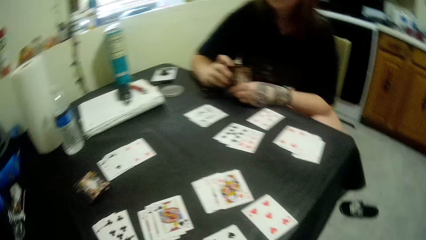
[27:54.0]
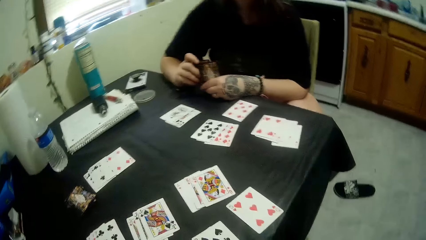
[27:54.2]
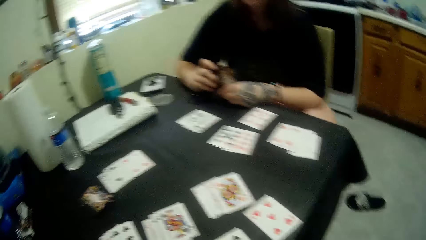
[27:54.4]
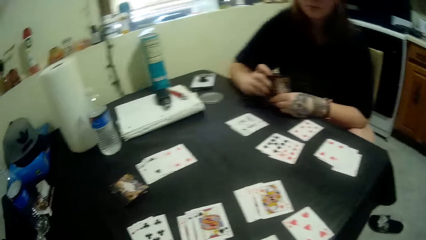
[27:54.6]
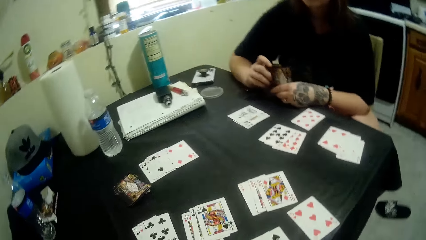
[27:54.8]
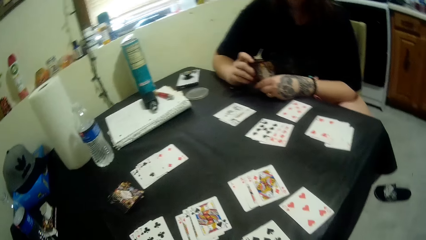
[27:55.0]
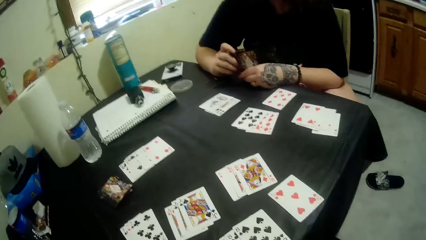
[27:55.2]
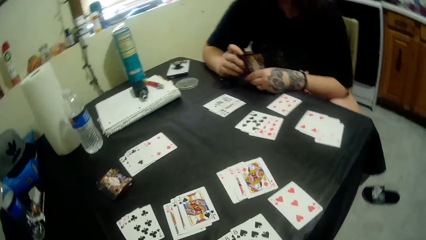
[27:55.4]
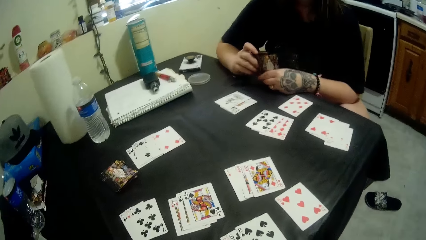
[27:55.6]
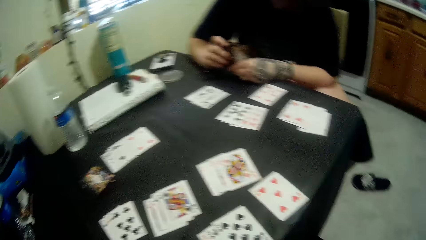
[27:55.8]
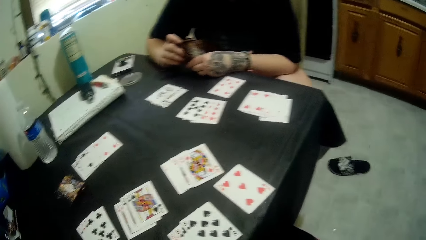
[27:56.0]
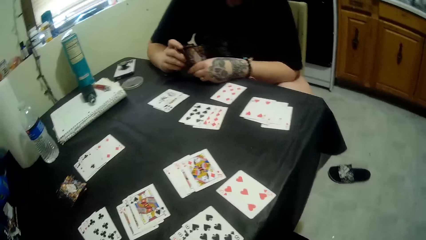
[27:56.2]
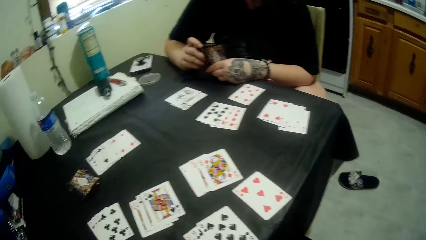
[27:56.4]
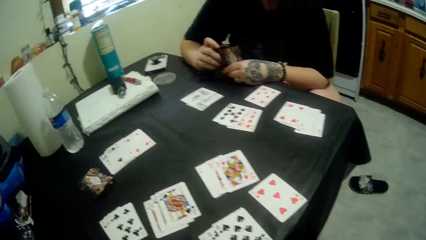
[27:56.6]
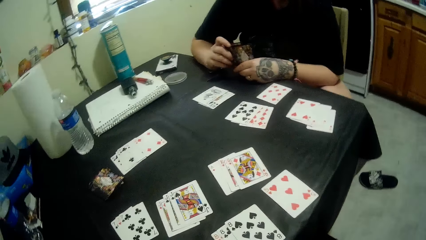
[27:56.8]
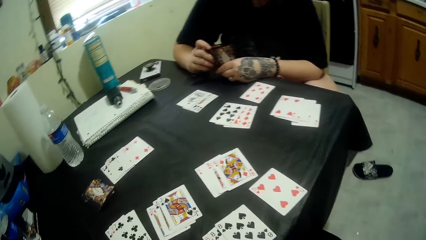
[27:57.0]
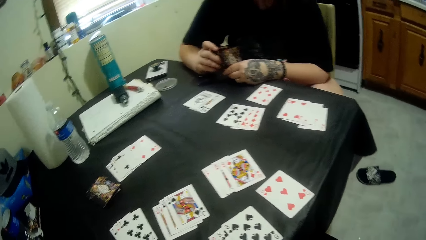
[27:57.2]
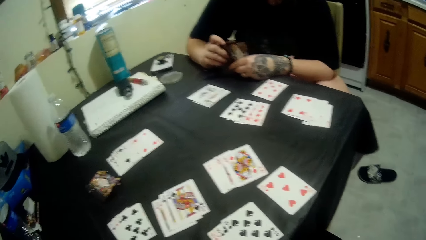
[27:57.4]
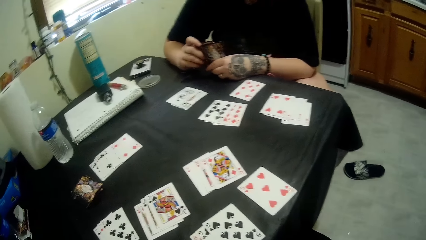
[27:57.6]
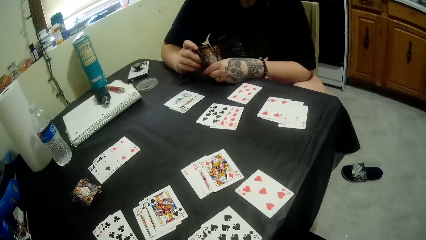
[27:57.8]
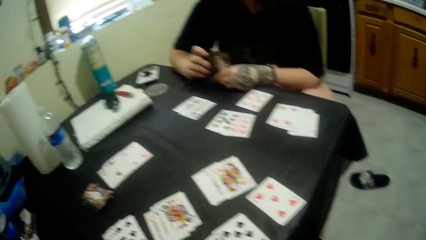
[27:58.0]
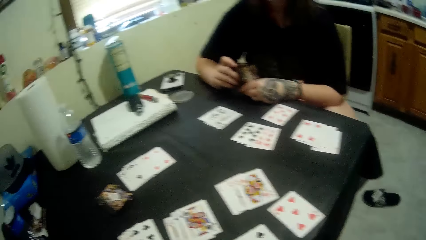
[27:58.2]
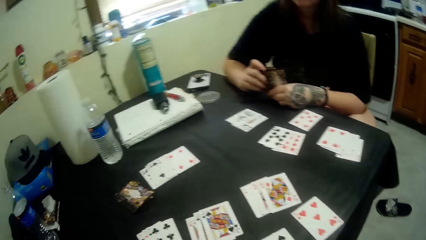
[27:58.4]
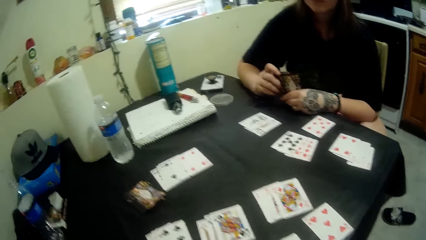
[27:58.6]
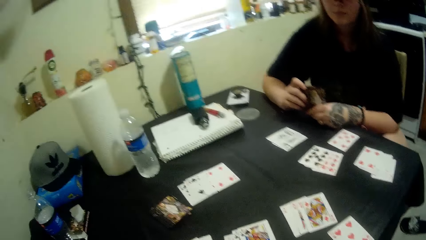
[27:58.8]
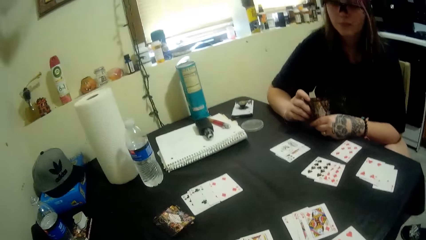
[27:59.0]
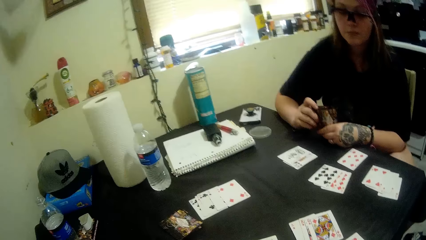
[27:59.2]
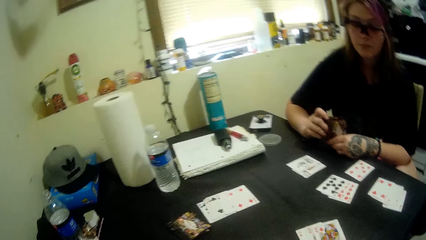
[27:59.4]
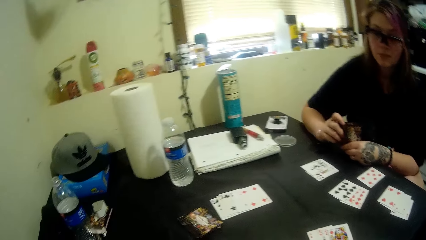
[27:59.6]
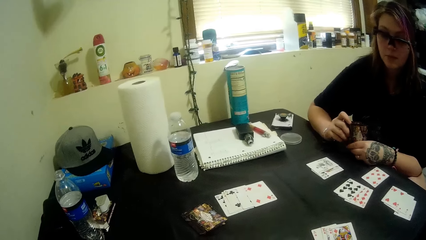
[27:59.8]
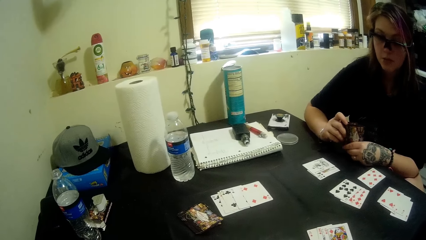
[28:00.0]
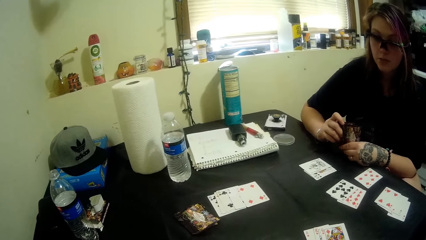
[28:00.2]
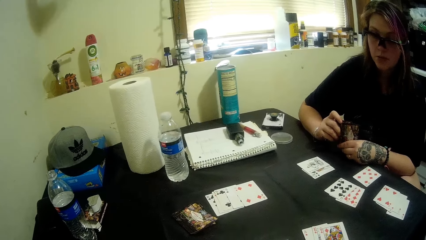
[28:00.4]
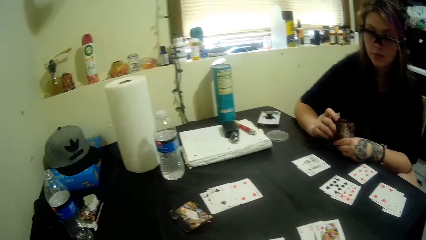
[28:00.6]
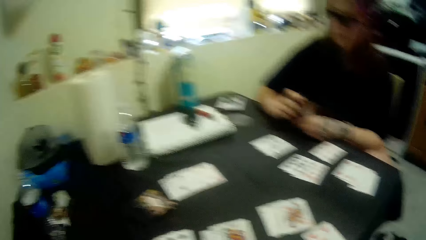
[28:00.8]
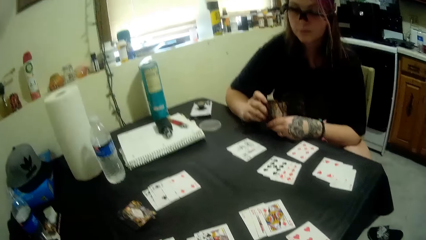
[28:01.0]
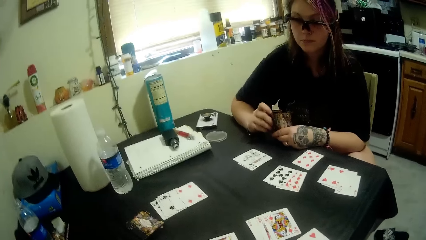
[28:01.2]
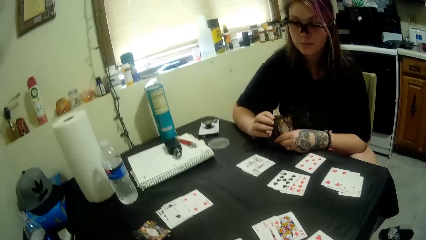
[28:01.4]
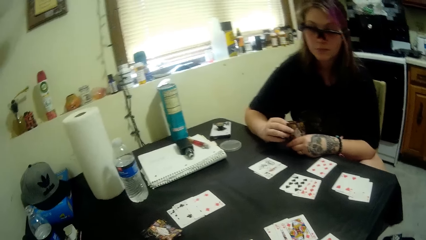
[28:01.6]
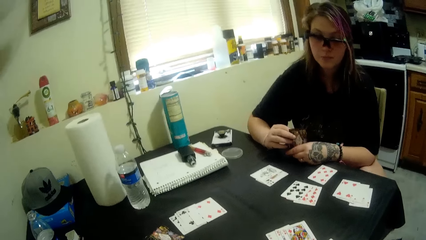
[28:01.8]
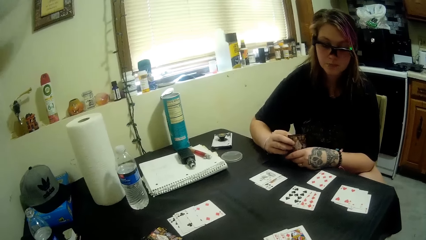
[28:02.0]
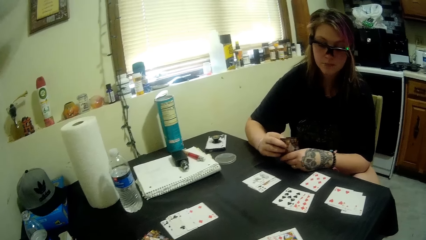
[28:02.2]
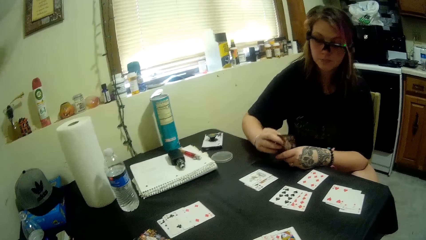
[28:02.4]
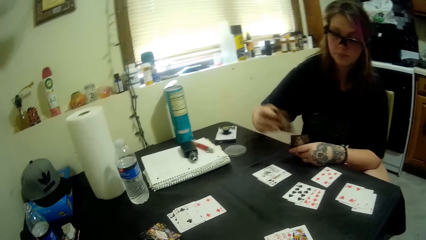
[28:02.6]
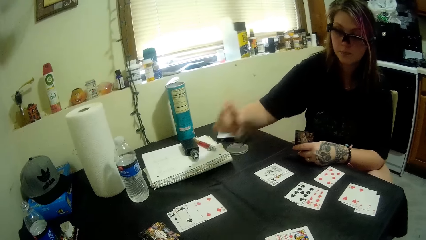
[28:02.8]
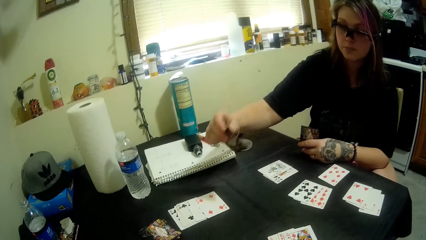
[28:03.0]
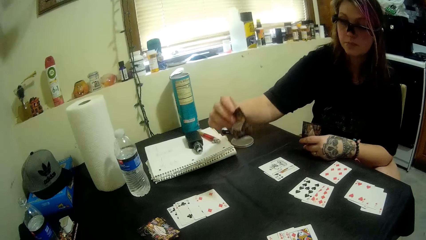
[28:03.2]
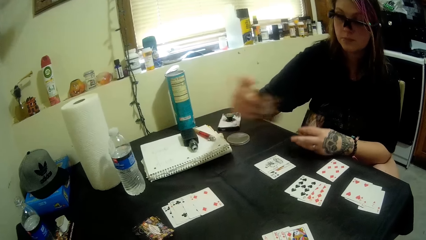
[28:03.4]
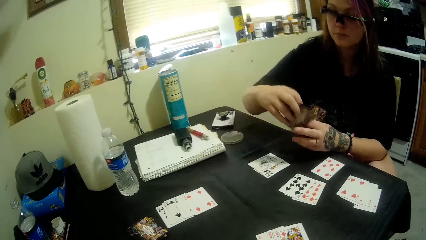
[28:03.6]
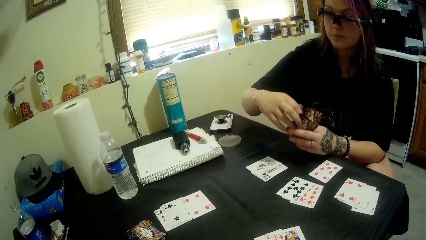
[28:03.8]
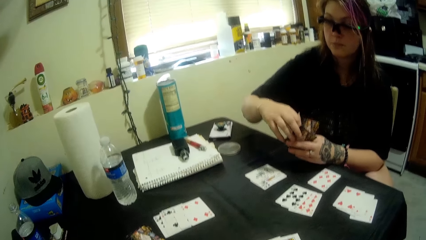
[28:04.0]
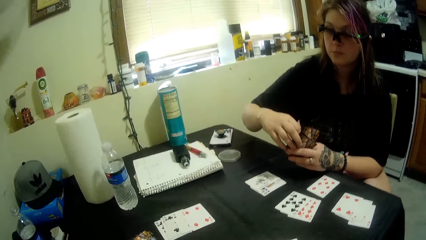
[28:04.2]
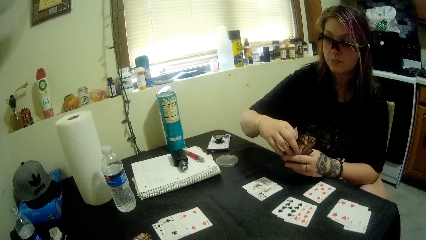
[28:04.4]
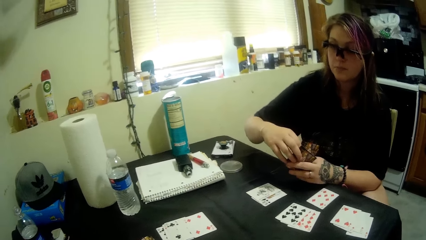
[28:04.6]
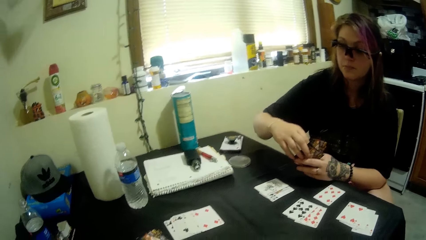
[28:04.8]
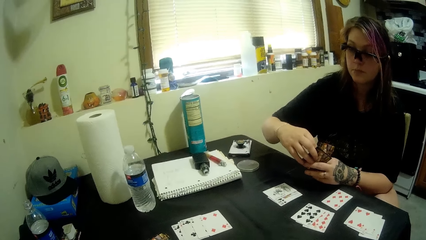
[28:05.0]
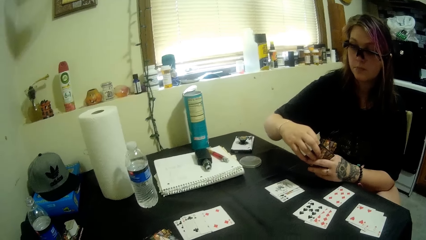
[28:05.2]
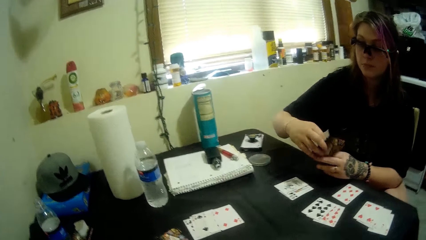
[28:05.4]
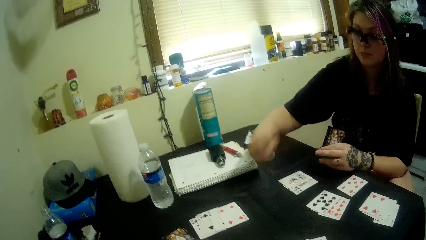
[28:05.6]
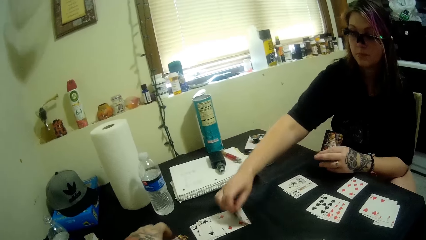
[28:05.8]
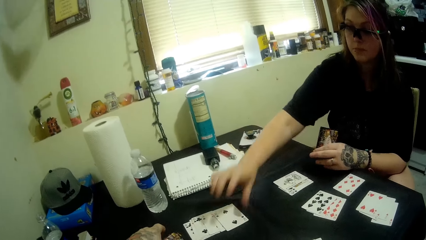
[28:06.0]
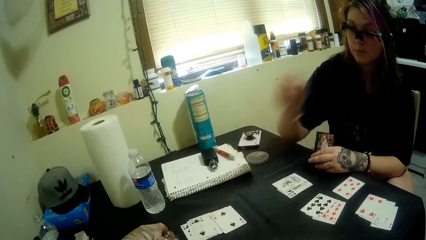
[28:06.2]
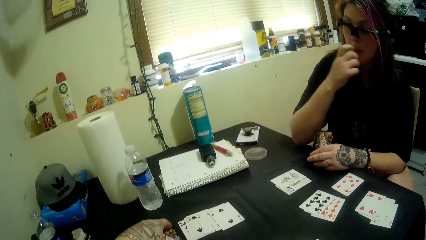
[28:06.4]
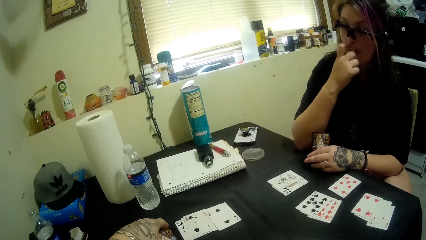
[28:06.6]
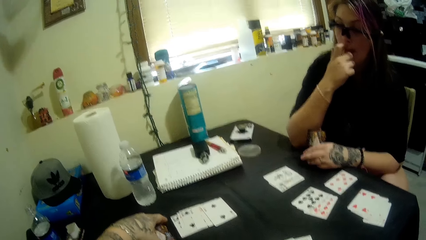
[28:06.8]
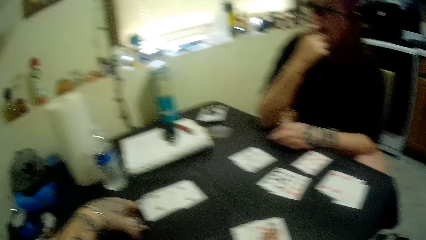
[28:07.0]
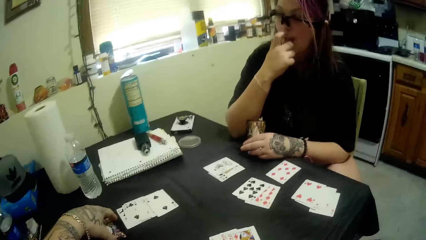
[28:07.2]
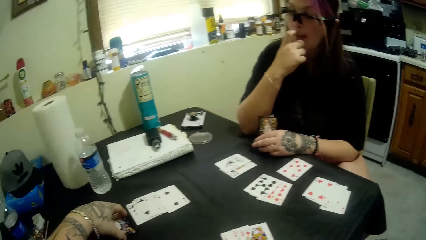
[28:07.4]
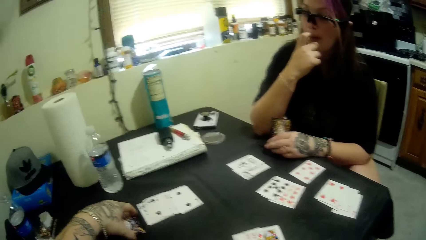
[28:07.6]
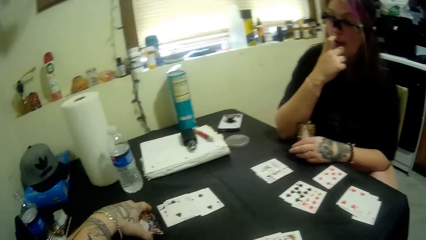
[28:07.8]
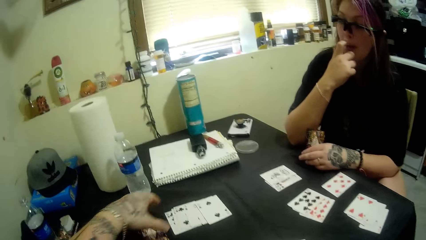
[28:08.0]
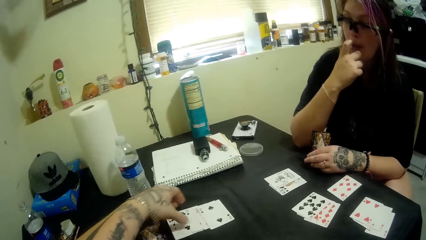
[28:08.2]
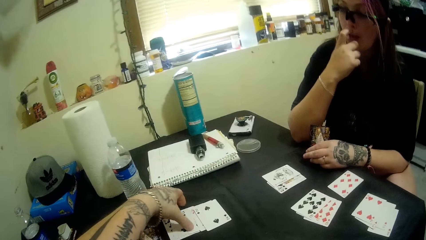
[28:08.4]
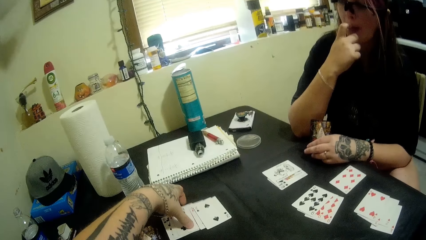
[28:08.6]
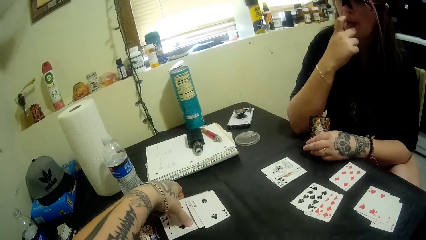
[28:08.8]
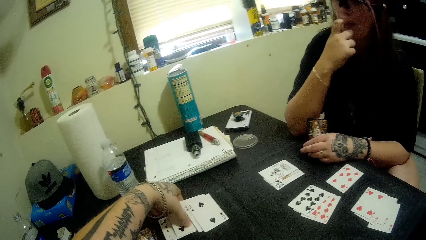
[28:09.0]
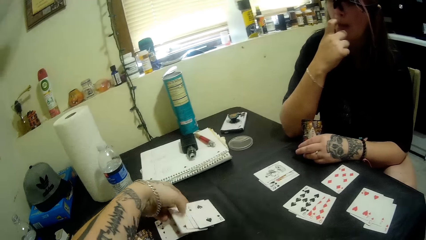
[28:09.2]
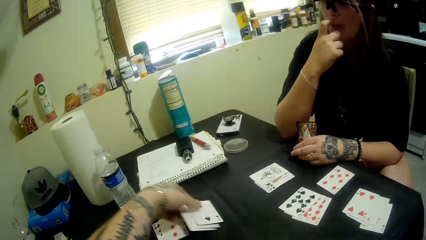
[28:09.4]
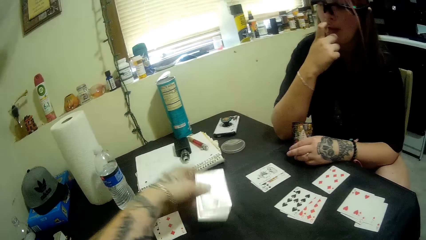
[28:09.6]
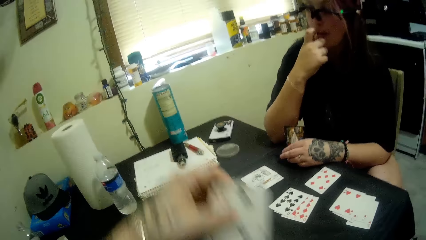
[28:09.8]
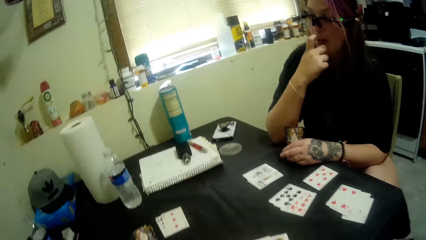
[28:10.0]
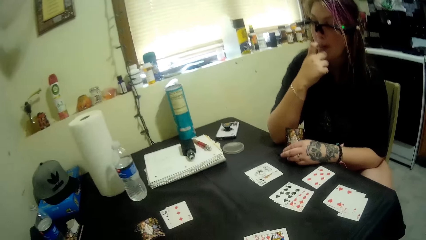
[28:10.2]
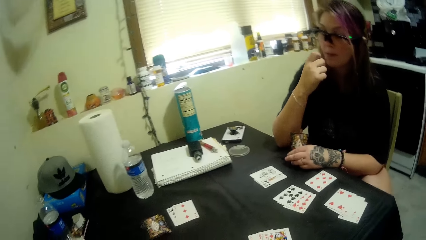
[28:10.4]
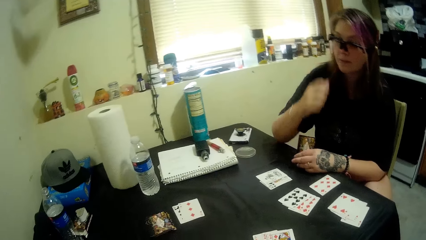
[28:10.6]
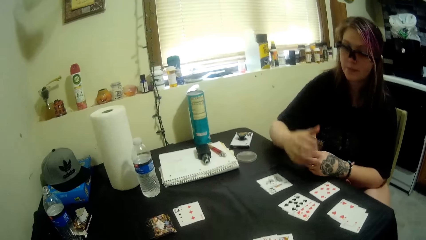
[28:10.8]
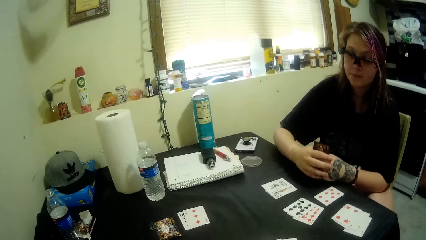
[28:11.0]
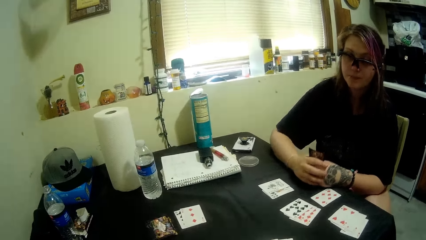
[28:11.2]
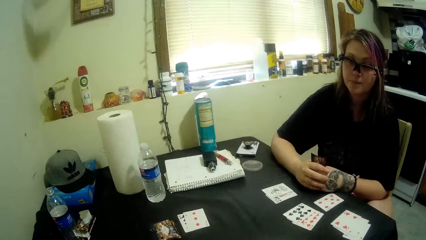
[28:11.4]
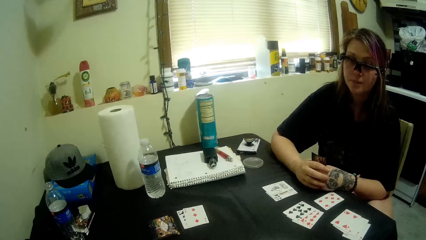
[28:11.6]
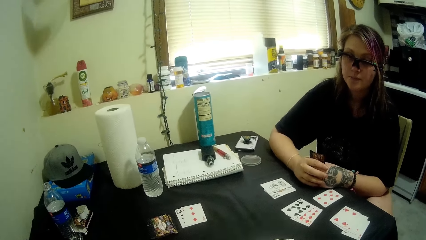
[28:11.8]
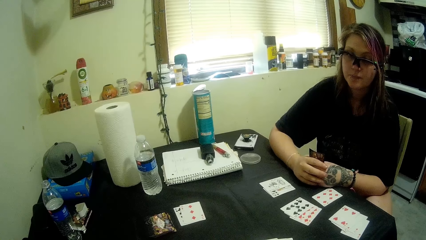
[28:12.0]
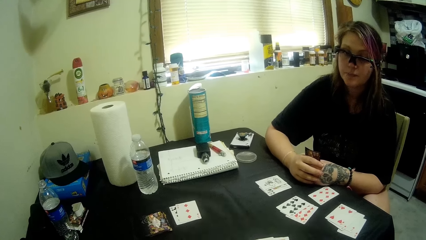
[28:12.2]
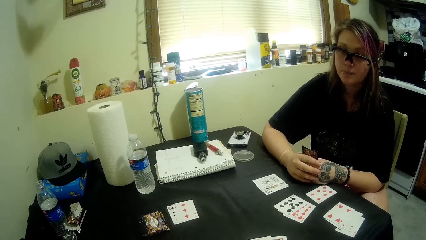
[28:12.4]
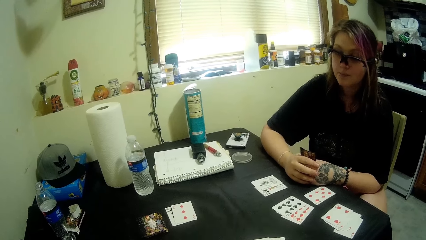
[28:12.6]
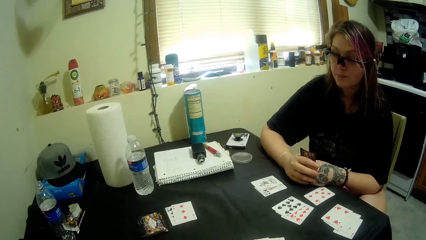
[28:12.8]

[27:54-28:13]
The camera wearer looks around the table. A man holds the poker cards. The man plays a card. The man looks at the poker card. The camera wearer picks the poker cards. They pack some cards on the table. The man talks to the camera wearer.
